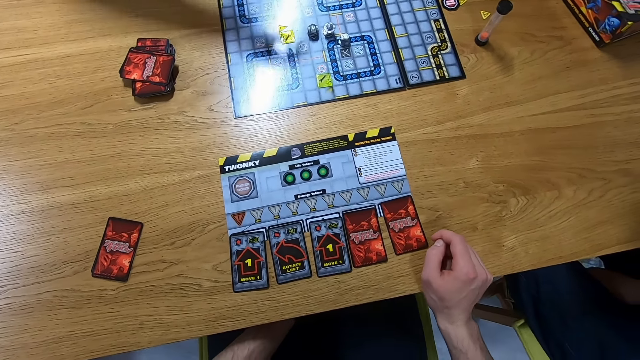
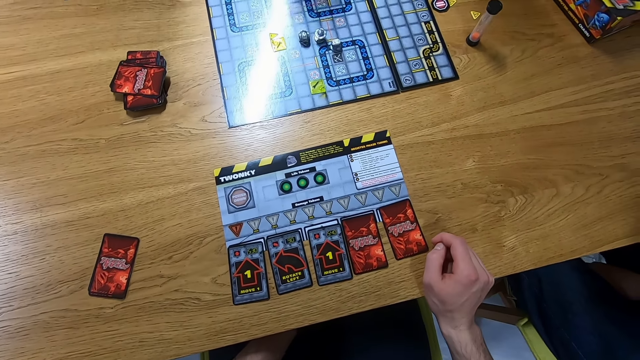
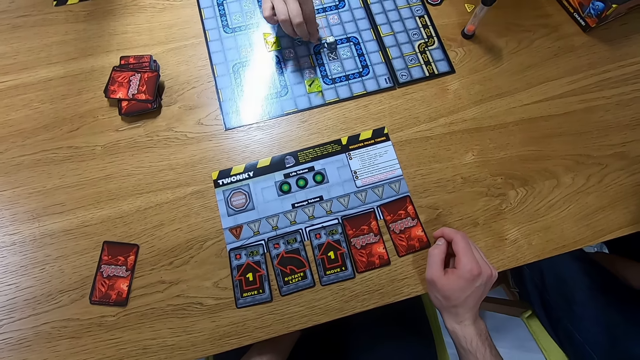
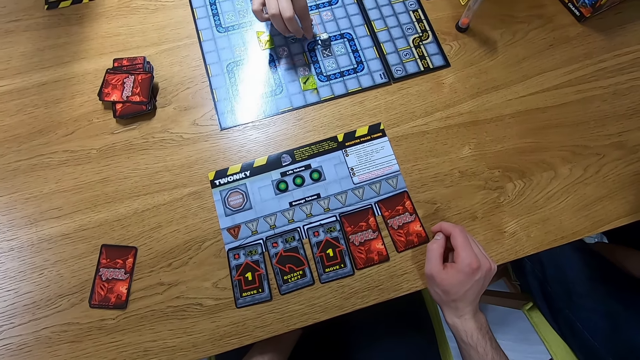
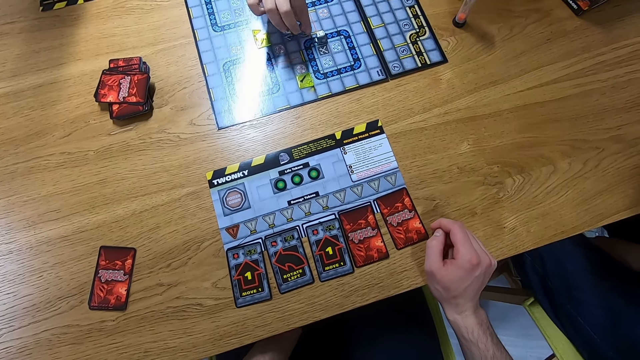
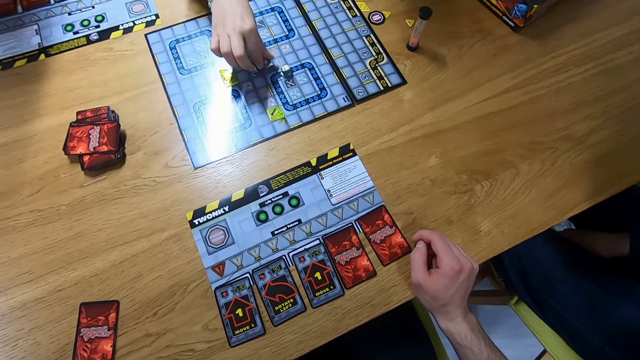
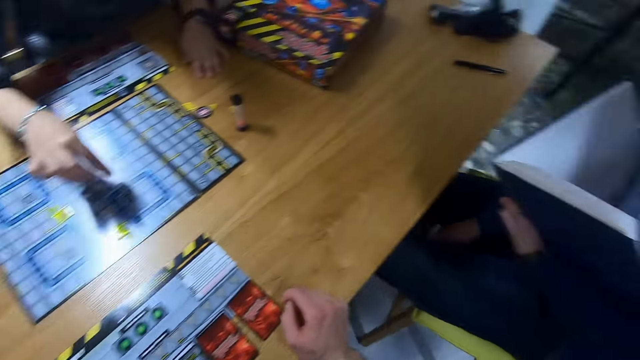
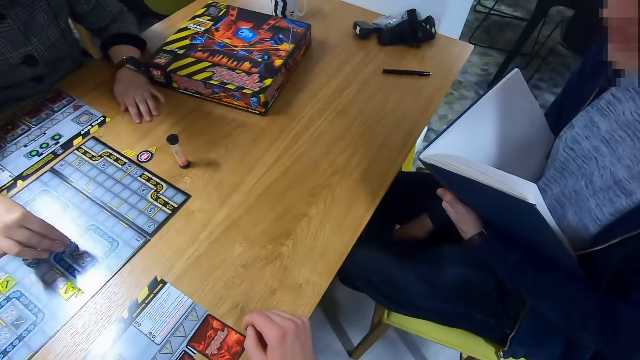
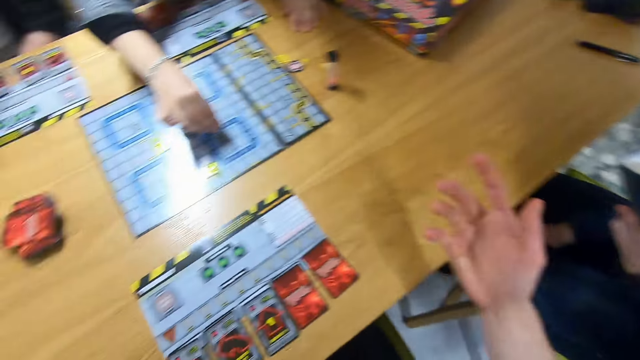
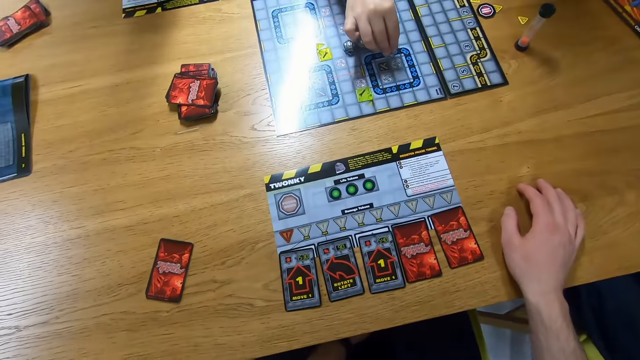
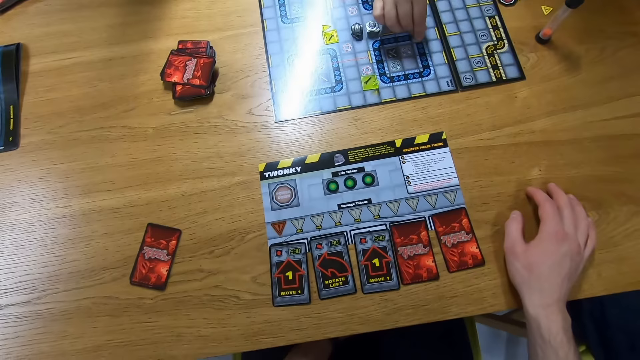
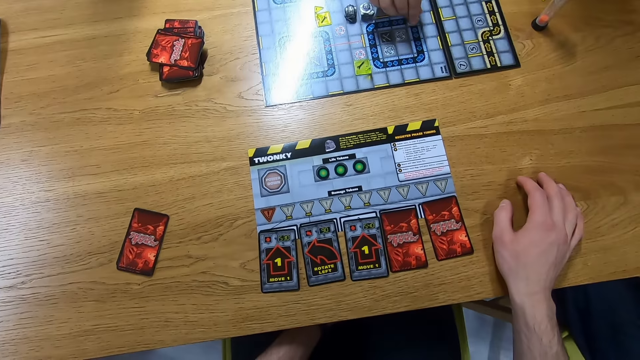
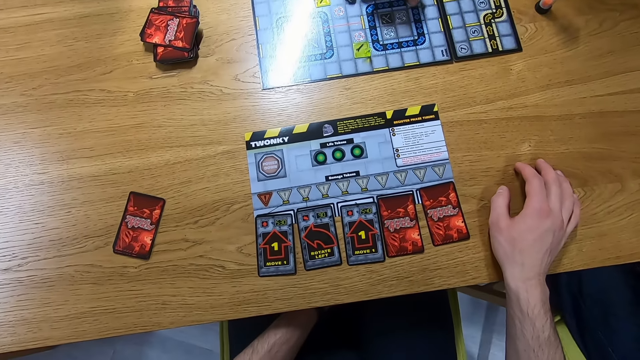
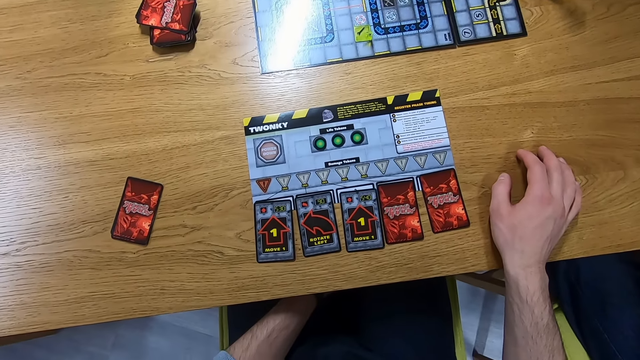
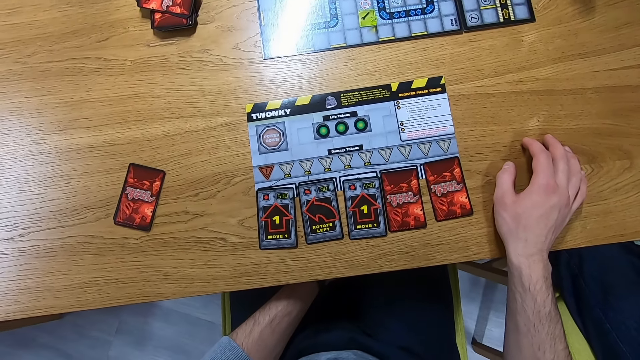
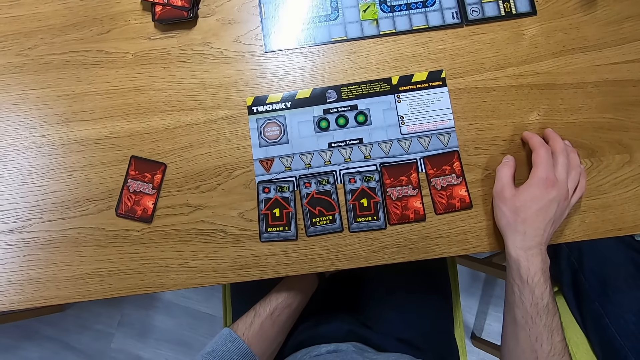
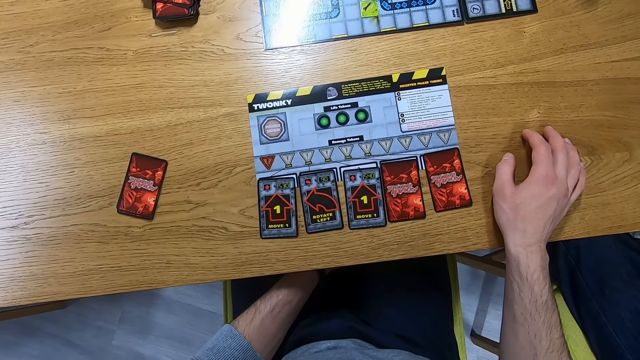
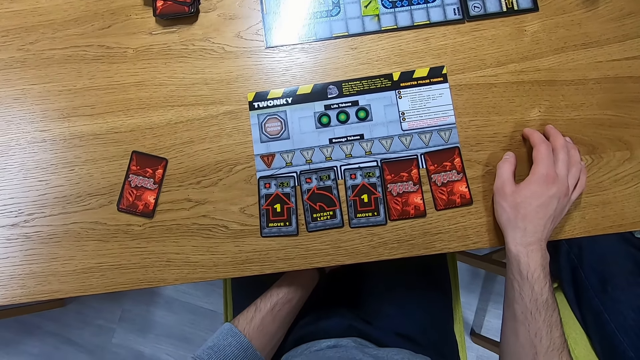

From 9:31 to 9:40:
The camera wearer interacts with a lady. A man plays the Robo Rally game. The camera wearer interacts with another lady.

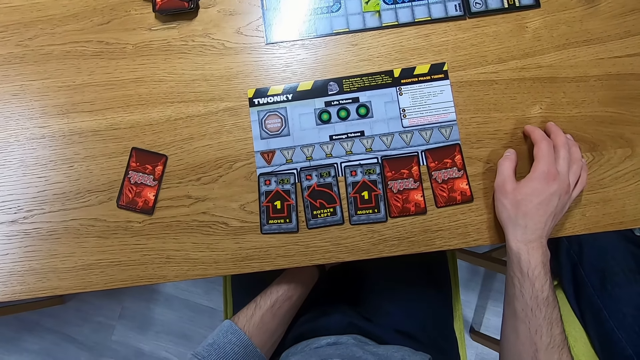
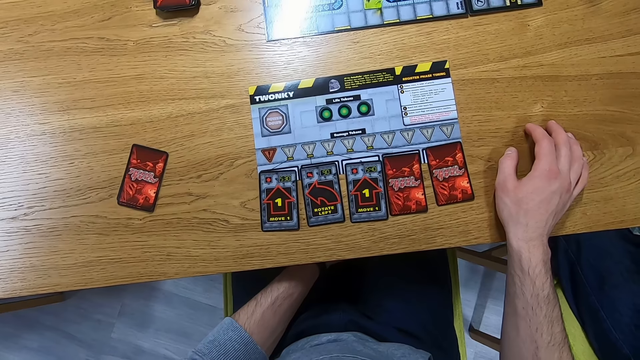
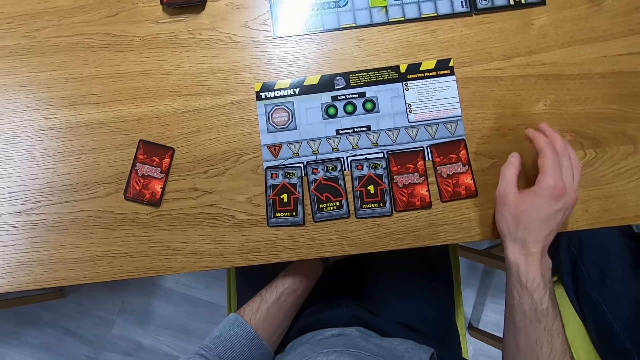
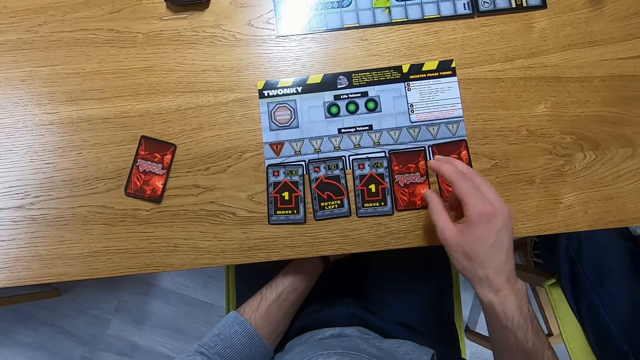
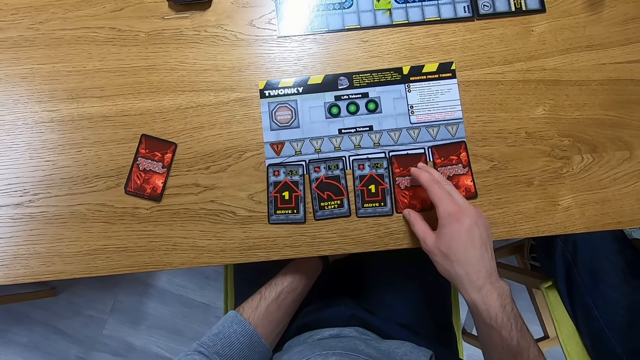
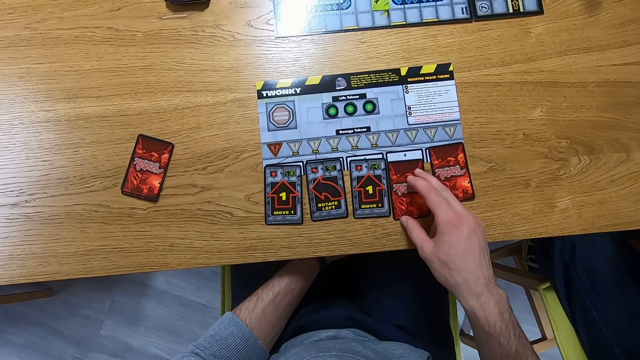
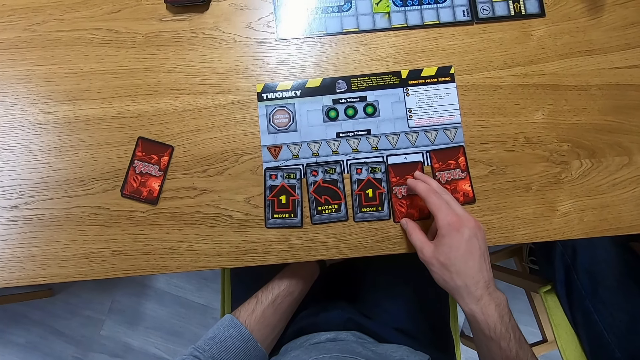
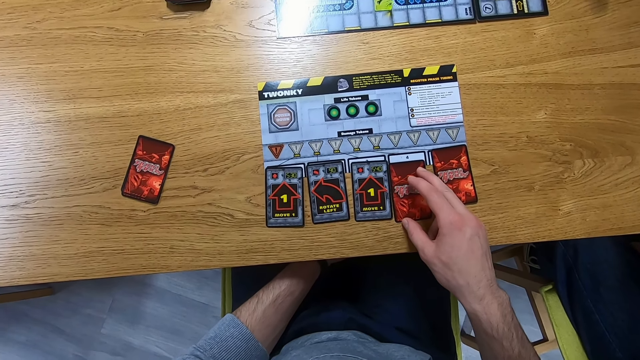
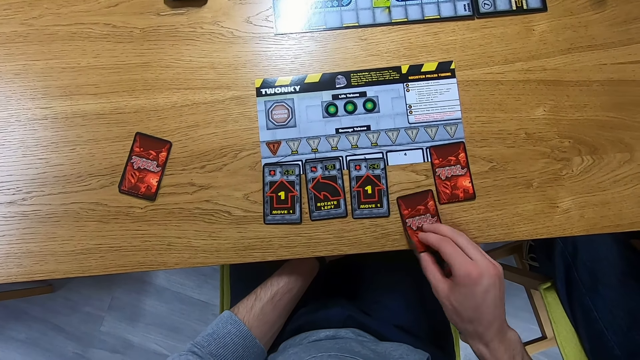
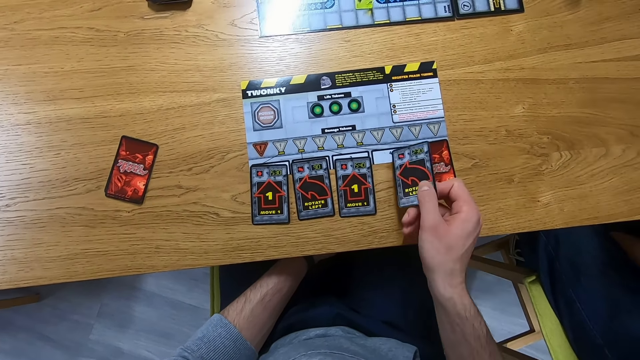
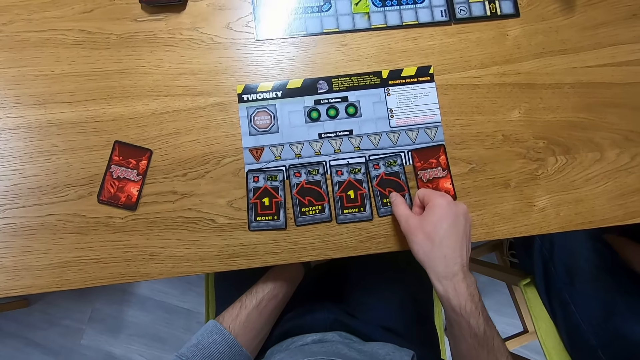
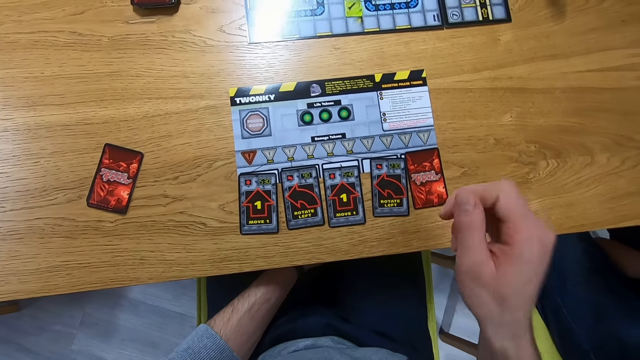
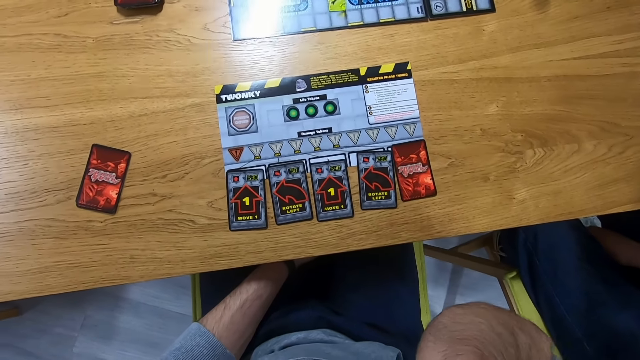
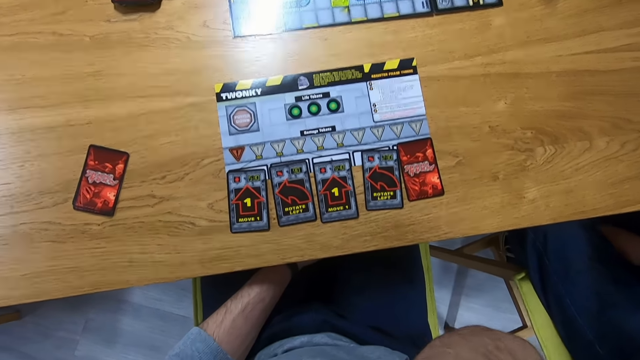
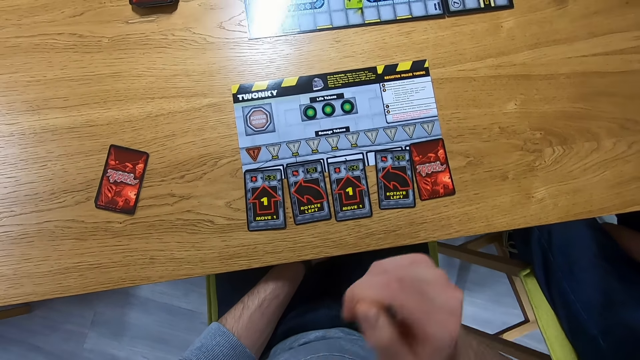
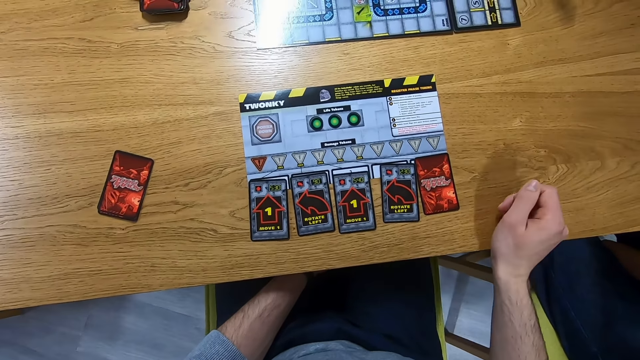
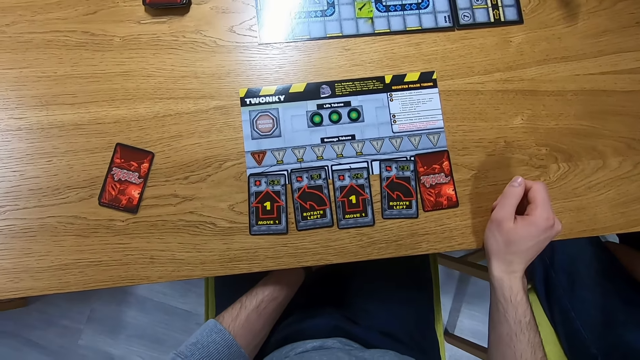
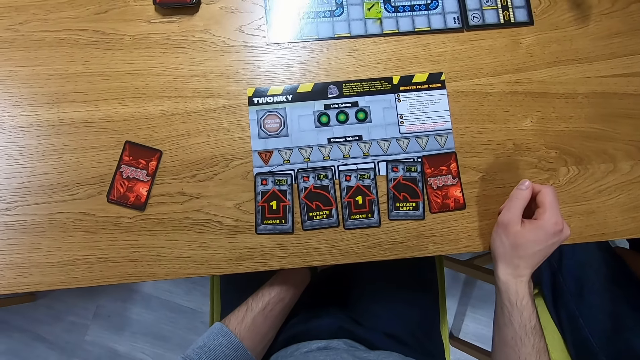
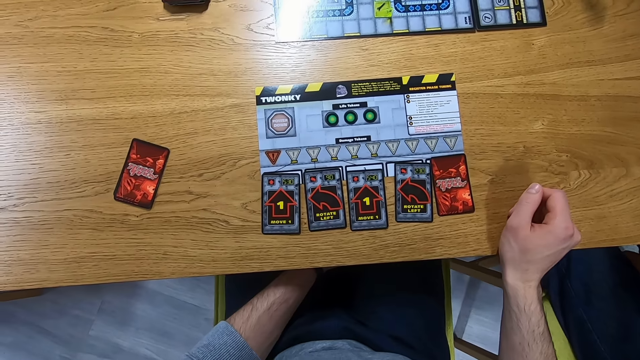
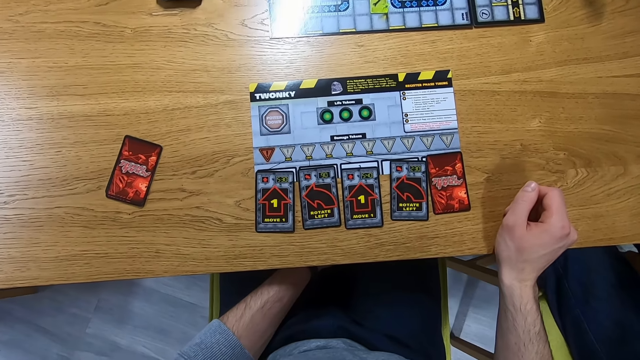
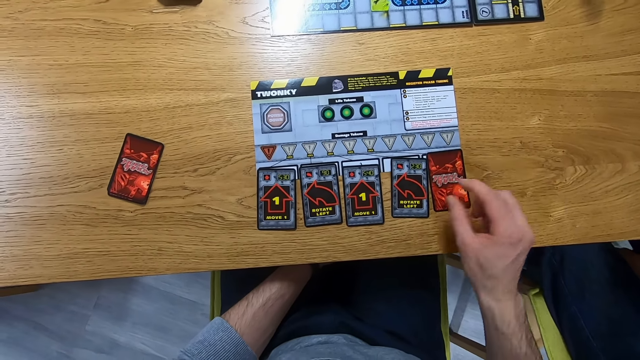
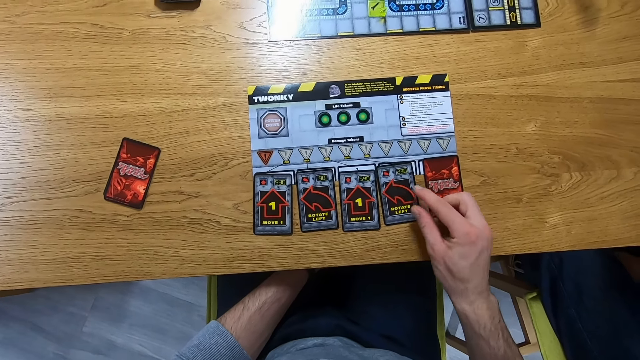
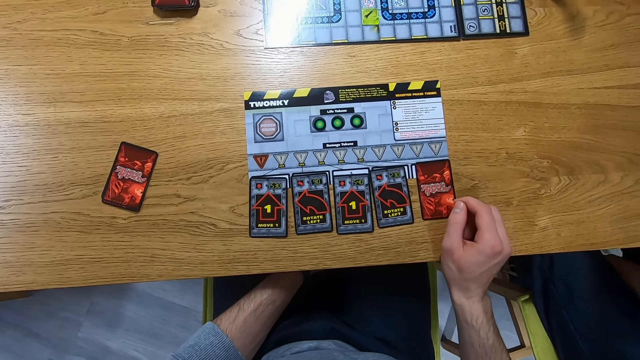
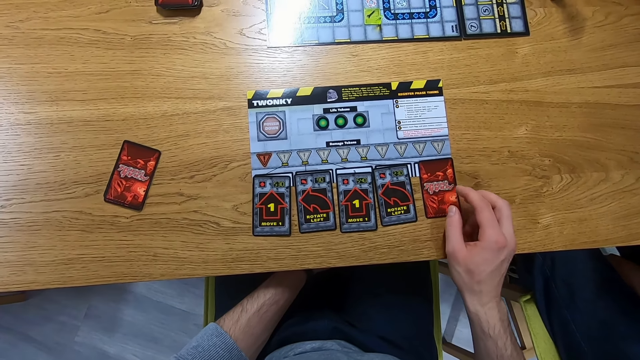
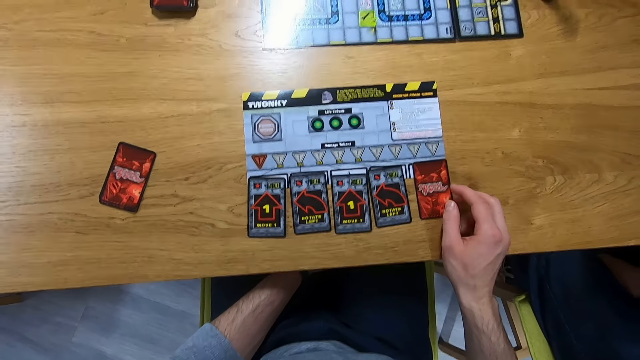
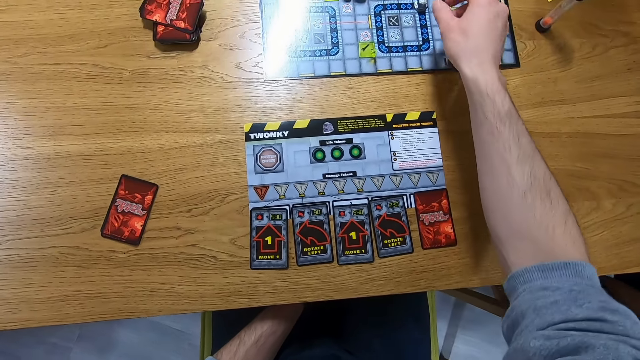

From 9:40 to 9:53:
The camera wearer touches the card. They place the card on the table. They touch the card.
